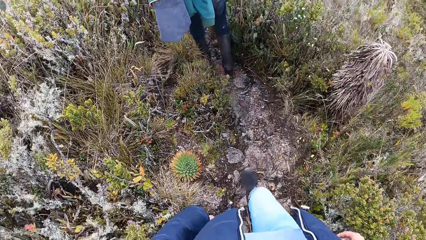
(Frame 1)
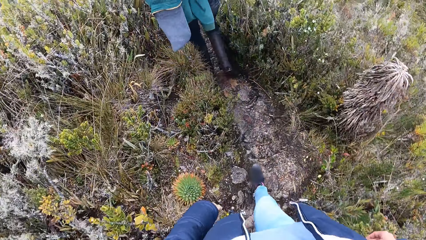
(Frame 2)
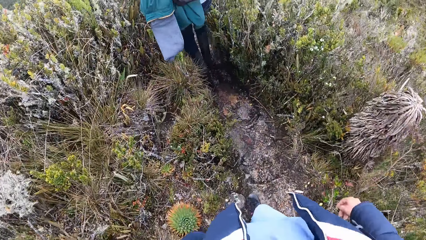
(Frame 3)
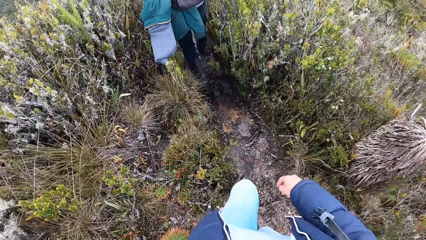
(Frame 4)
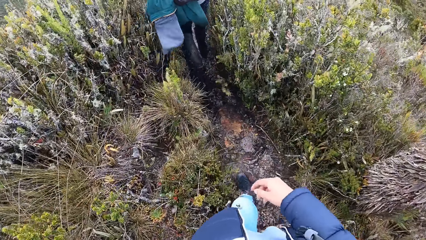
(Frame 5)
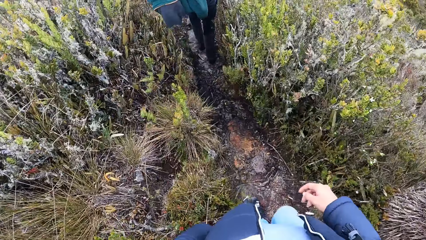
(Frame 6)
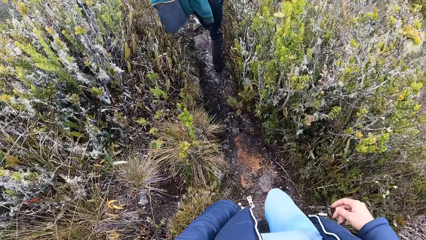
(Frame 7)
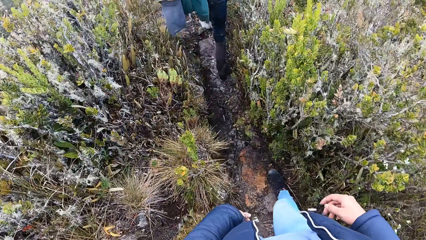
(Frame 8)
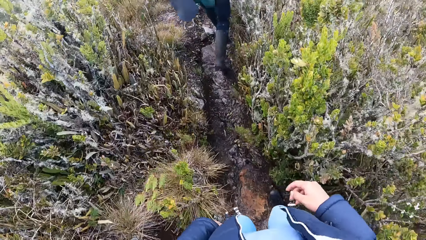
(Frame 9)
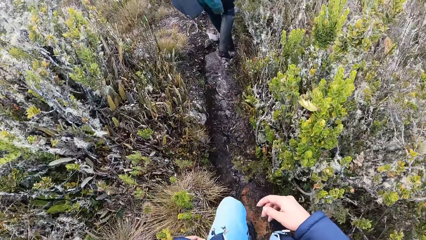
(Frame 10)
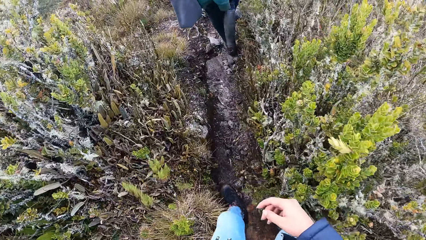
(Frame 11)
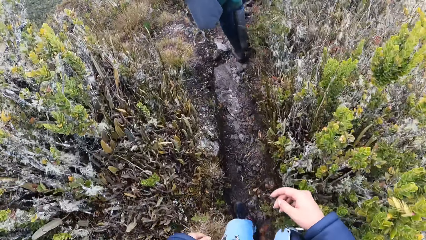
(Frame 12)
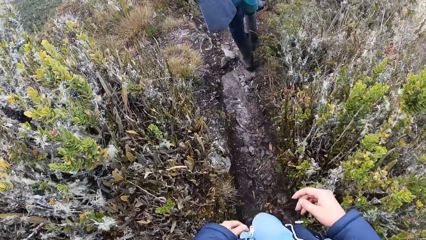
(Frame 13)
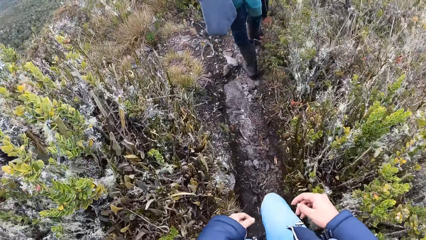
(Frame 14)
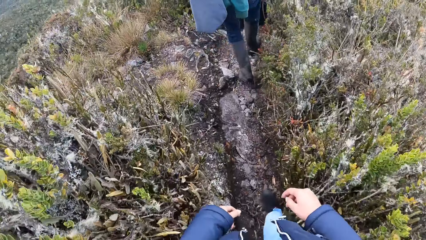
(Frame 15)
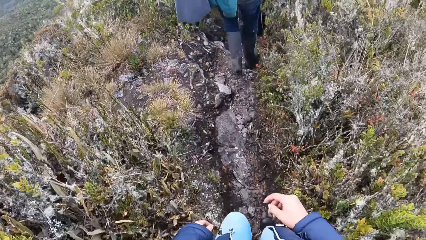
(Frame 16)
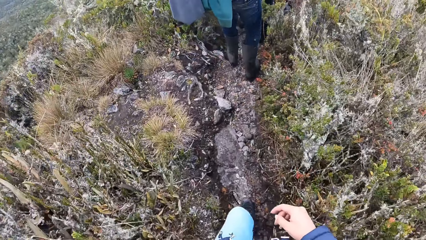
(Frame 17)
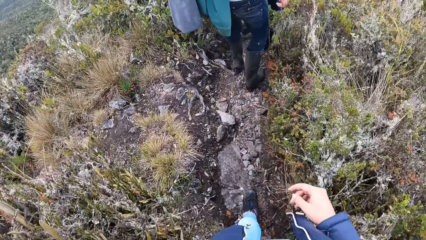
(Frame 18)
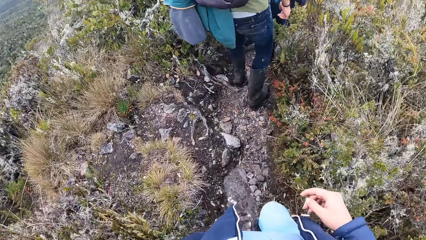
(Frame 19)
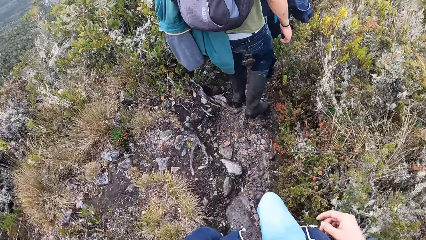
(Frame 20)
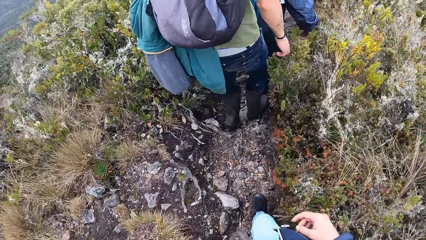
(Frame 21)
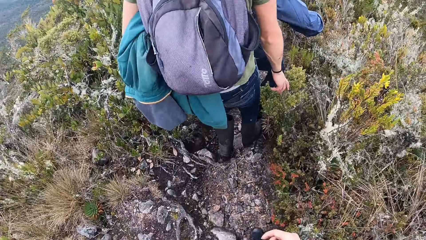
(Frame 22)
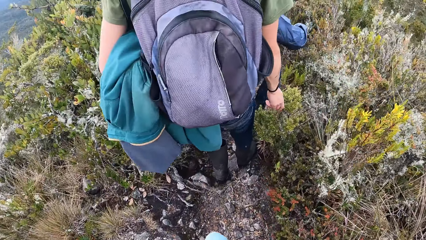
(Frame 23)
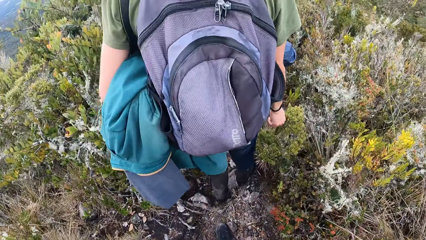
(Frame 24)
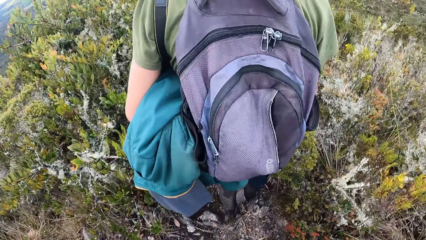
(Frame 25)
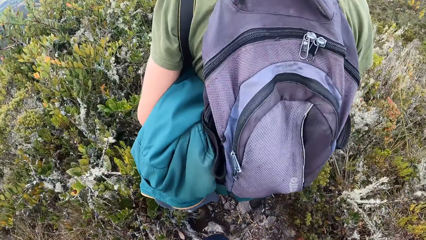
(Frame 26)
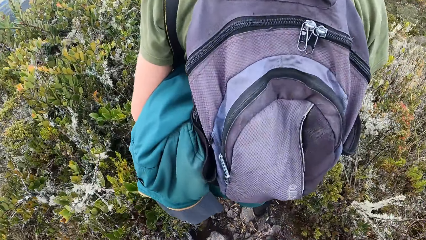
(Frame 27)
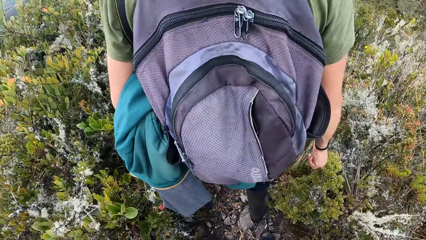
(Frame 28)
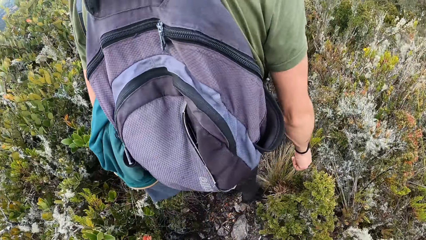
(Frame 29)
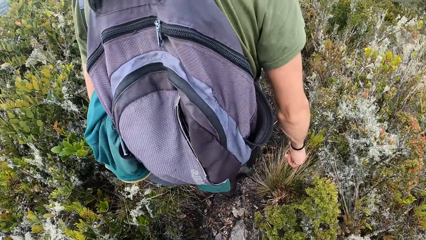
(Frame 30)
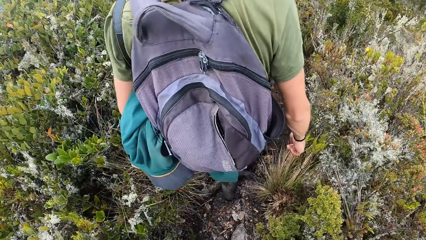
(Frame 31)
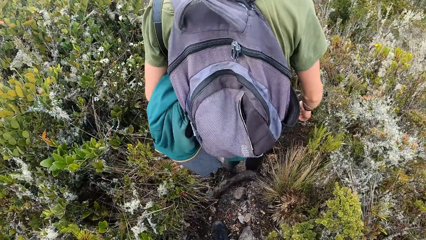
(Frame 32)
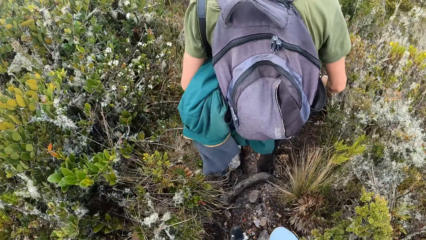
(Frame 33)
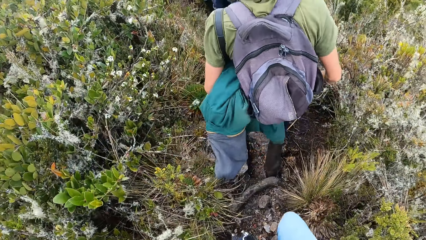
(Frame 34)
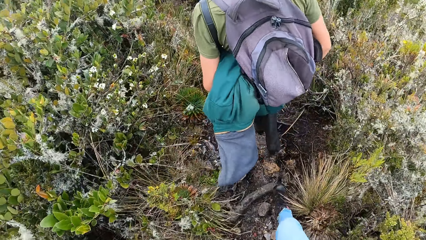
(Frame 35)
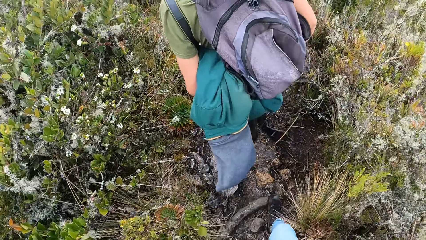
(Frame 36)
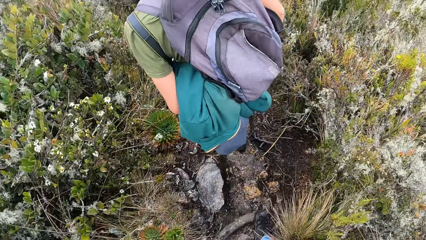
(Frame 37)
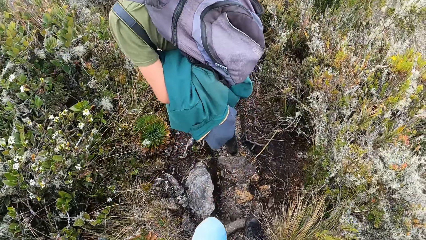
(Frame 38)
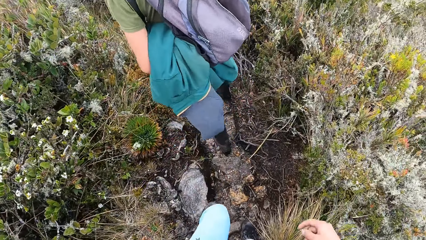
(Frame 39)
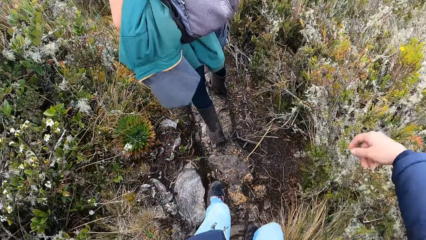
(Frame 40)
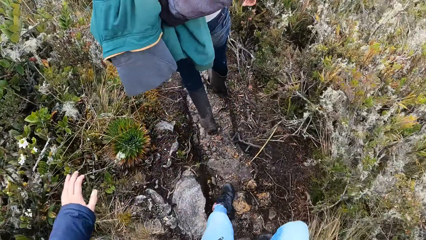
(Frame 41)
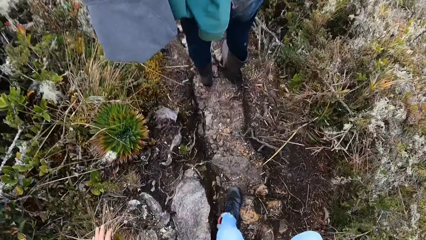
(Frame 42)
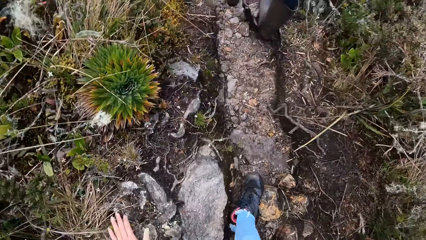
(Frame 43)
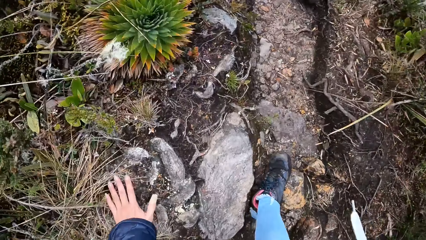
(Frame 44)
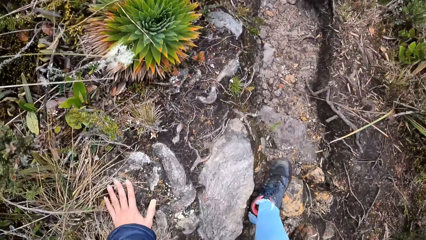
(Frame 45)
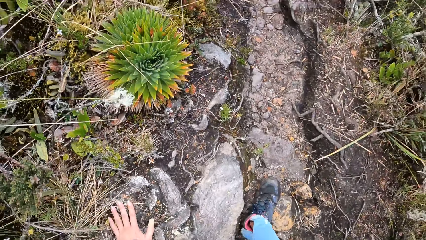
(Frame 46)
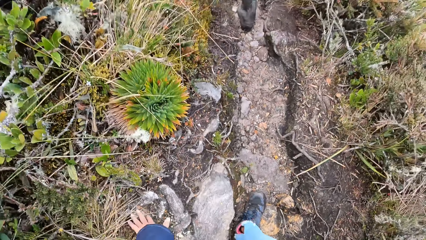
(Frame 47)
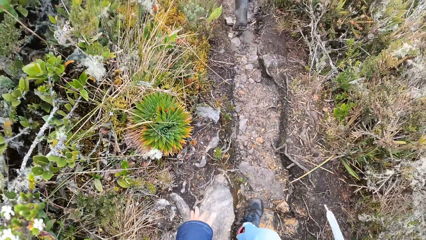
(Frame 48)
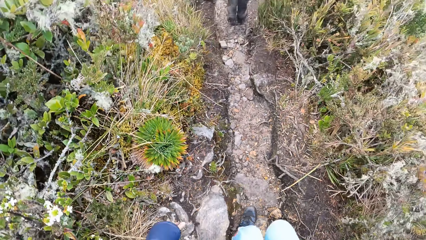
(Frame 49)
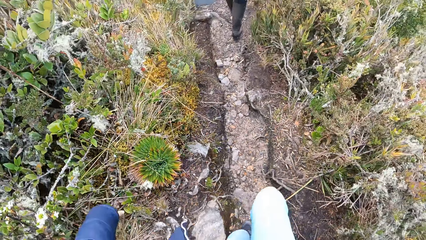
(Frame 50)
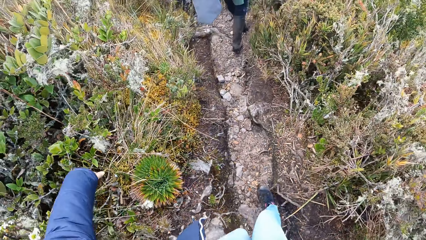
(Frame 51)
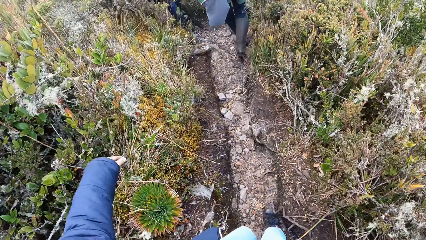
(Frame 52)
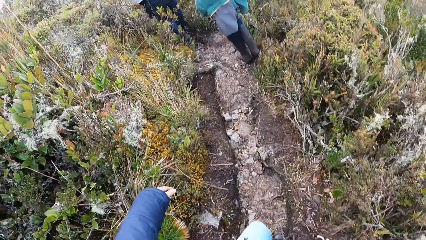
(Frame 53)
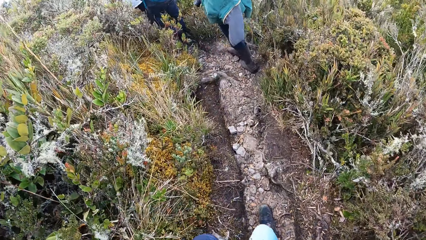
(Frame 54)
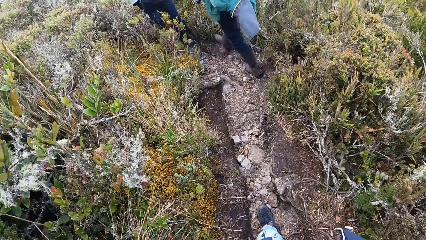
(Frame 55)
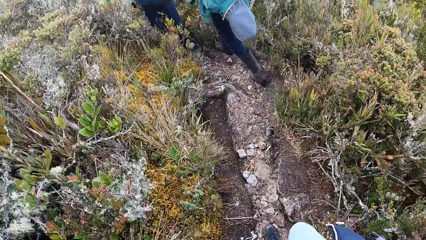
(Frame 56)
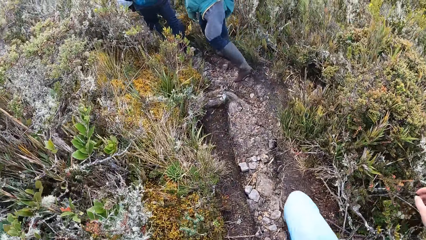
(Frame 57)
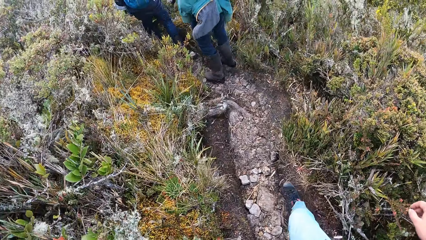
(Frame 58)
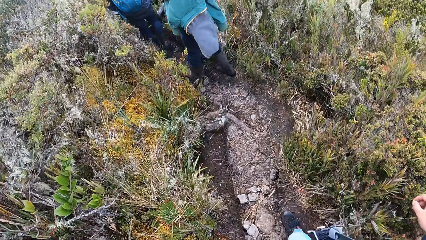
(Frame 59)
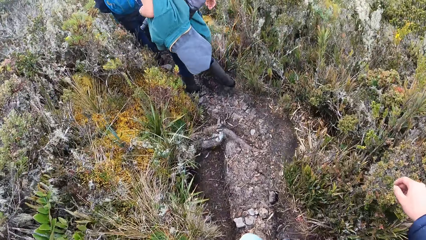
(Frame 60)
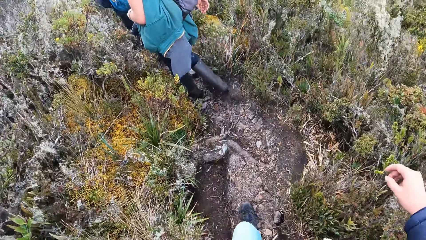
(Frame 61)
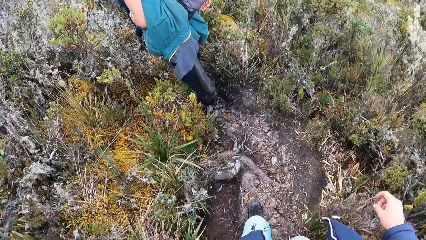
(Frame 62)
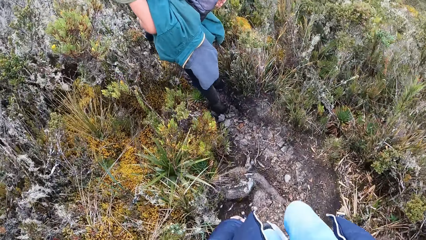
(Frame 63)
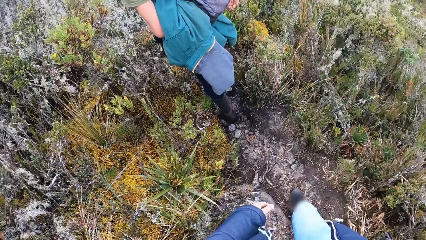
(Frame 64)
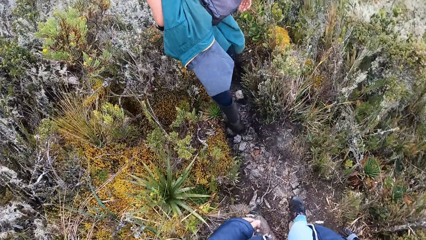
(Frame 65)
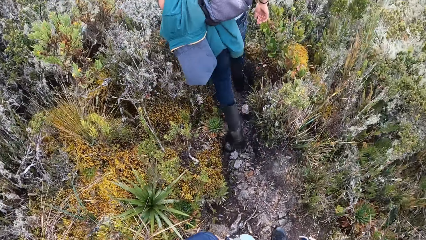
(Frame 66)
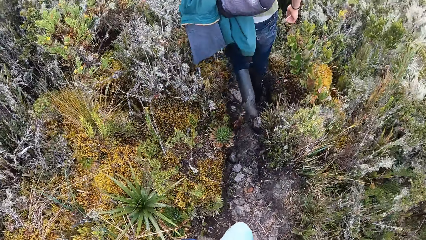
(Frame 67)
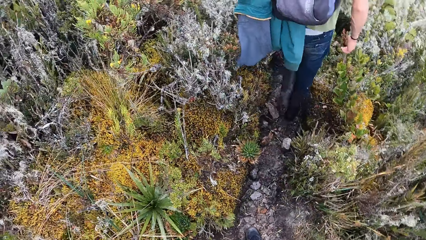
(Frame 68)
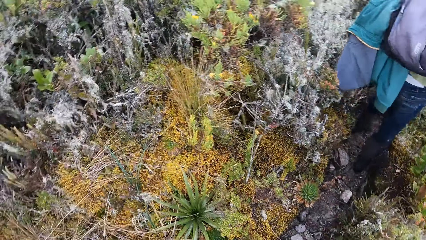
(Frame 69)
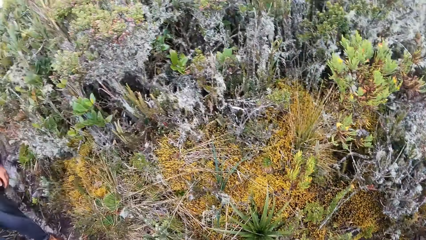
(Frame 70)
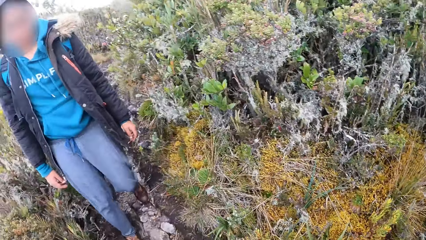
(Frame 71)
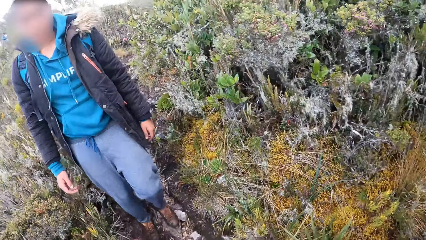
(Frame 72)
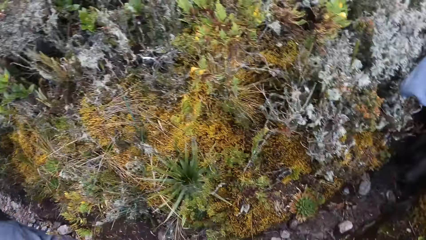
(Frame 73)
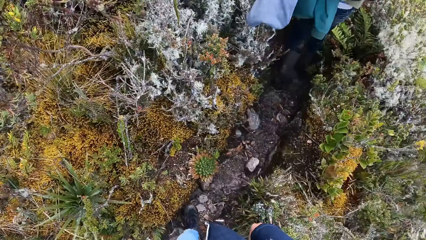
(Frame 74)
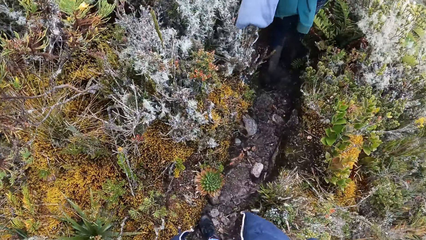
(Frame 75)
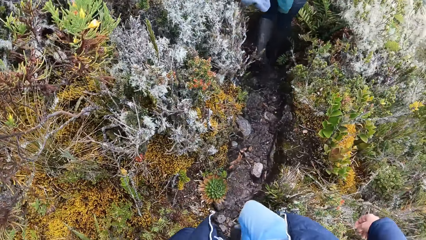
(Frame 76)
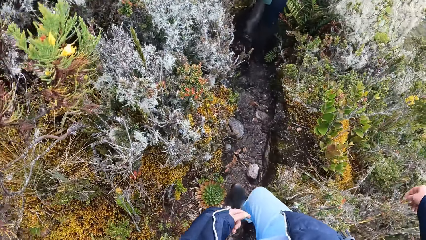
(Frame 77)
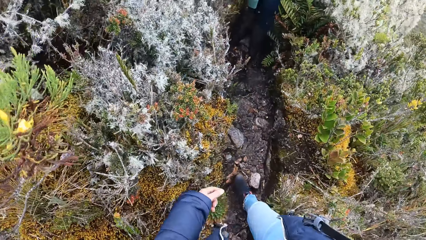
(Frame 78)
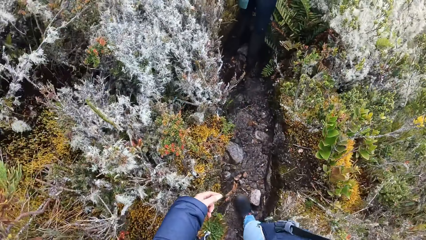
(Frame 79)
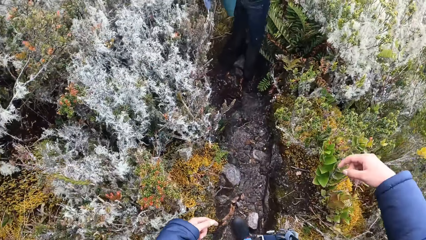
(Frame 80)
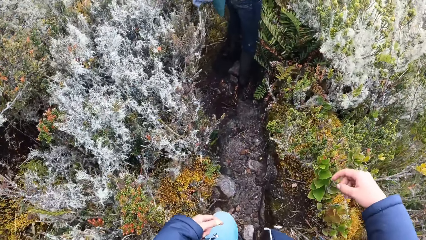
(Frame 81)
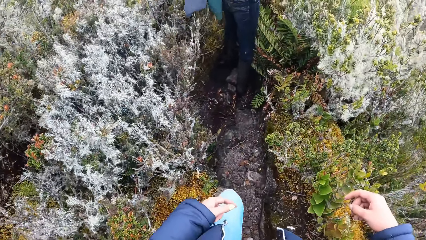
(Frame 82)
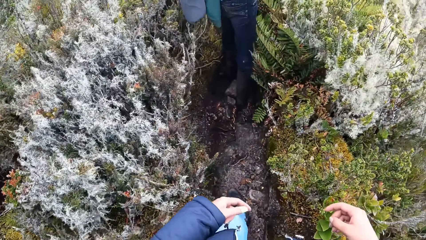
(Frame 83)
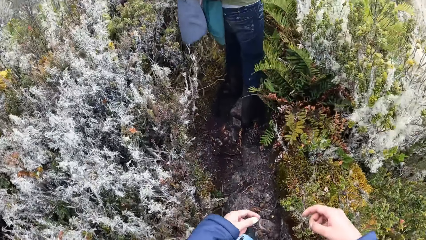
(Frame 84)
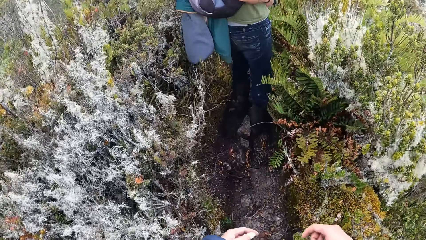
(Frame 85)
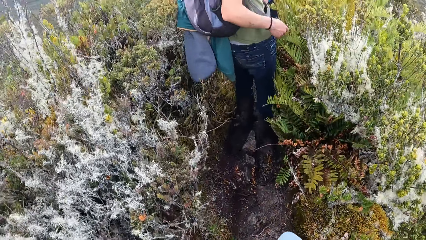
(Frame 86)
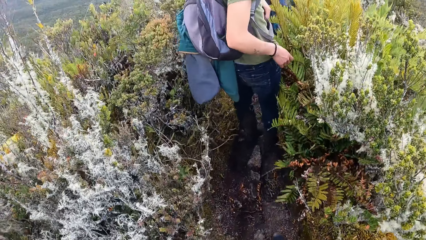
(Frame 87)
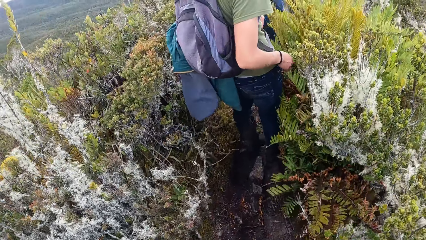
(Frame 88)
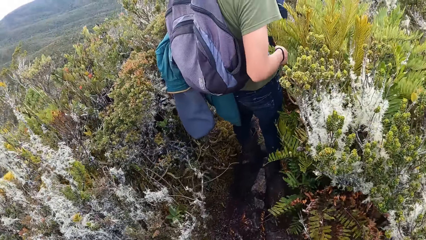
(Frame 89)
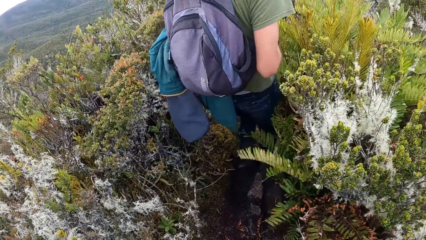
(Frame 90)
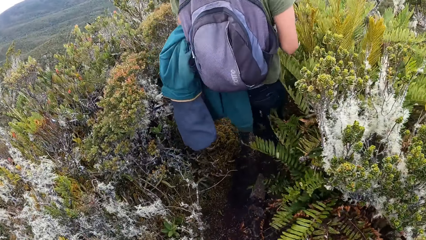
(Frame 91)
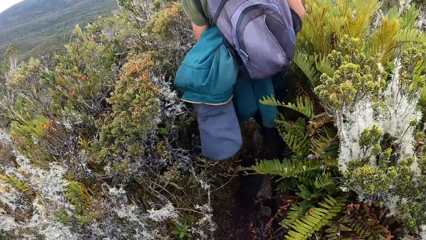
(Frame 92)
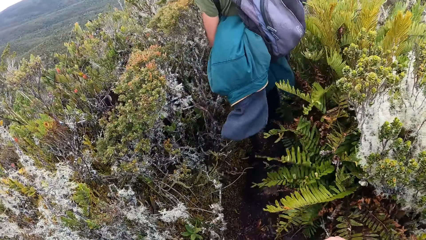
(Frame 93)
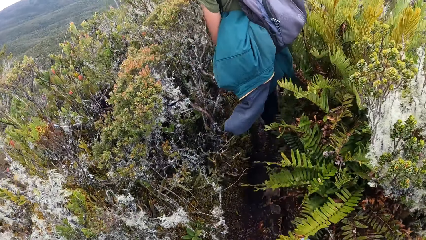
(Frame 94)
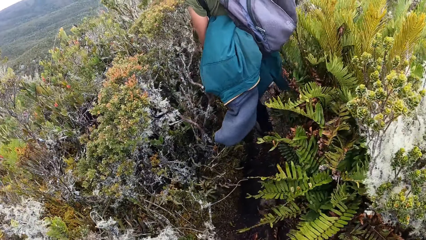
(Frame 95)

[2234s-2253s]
A person climbs down the hill. Another person climbs down the hill. The camera wearer touches down. They walk down the mountain. They look around. They walk down the mountain.
